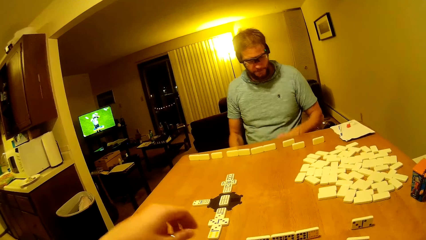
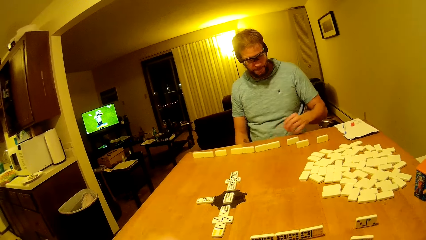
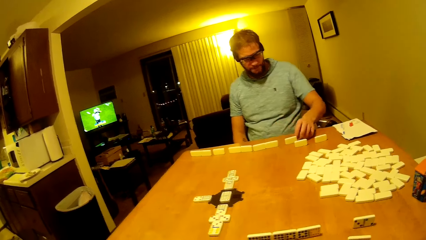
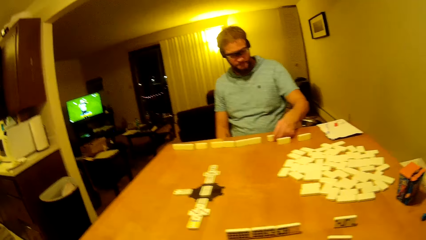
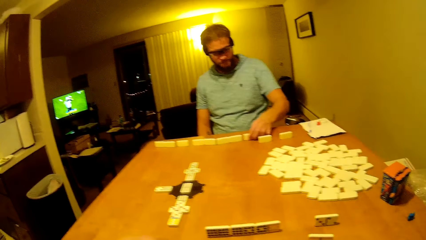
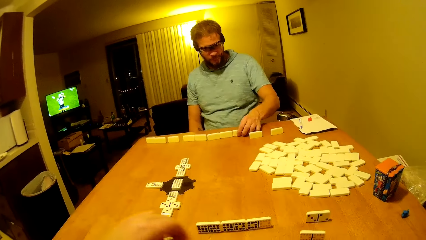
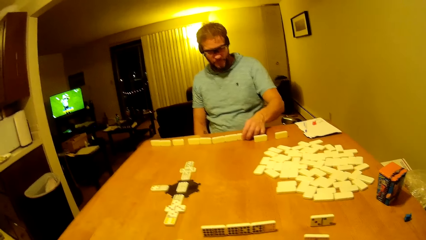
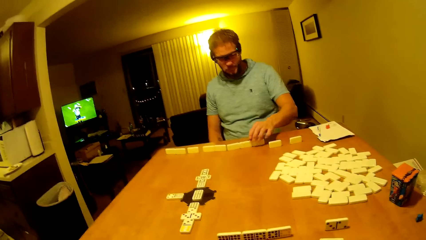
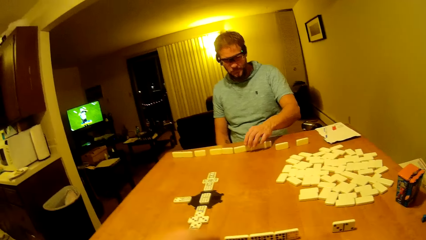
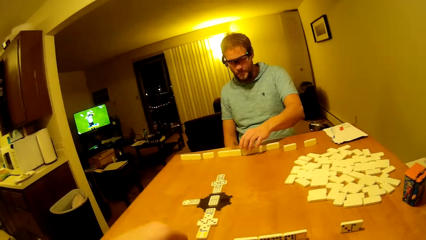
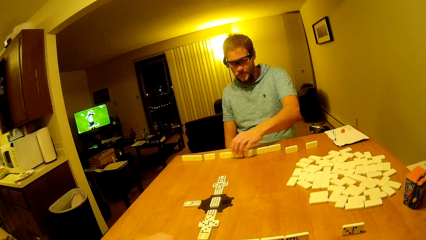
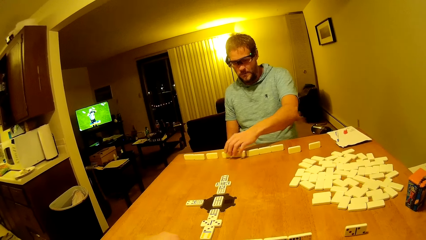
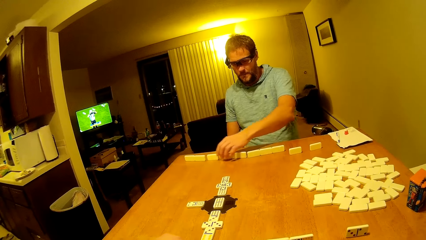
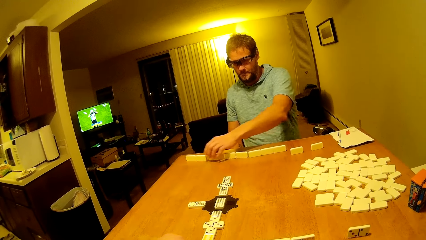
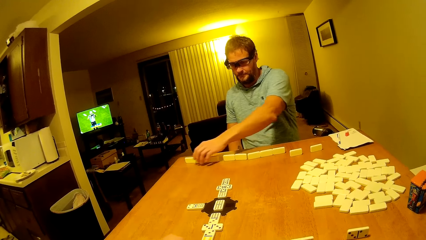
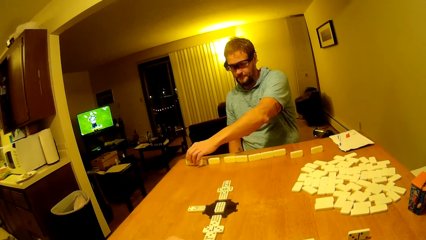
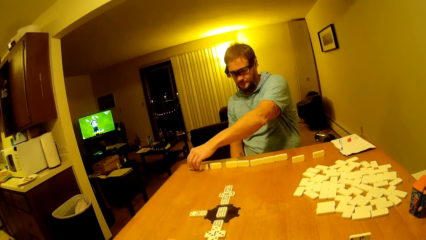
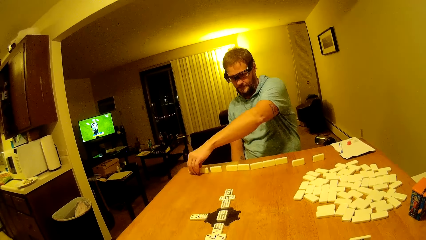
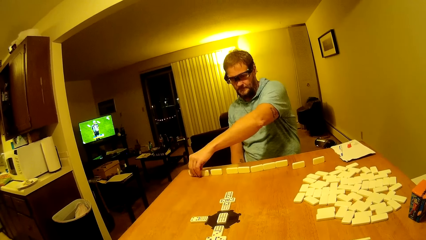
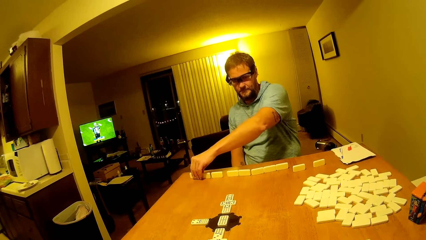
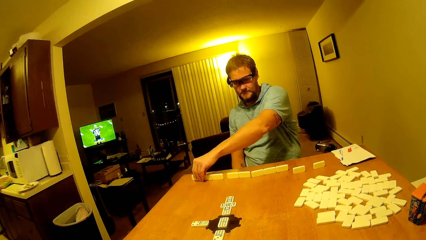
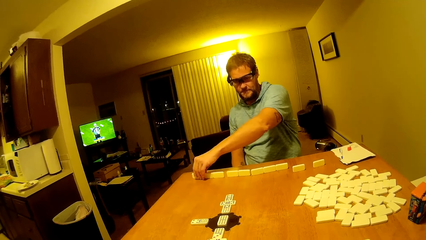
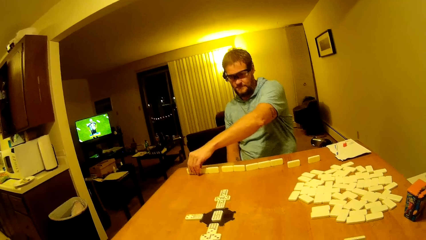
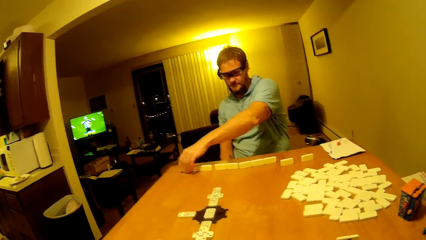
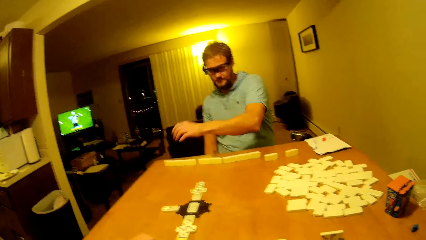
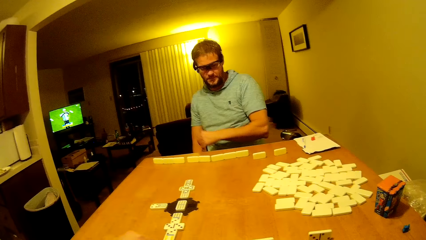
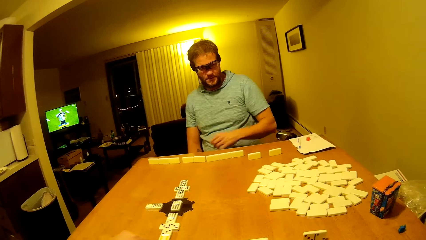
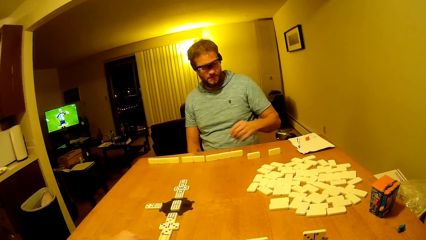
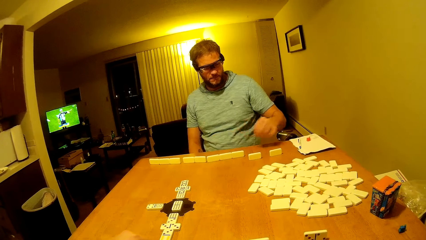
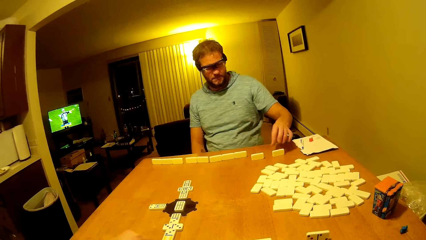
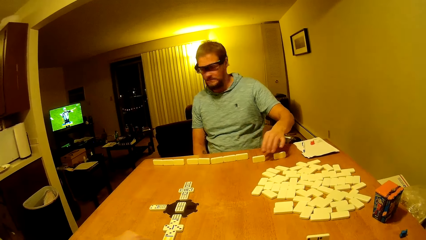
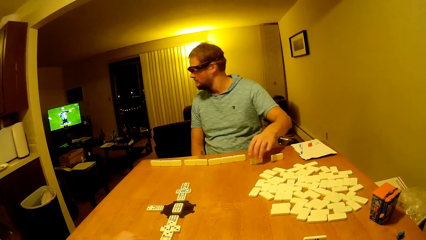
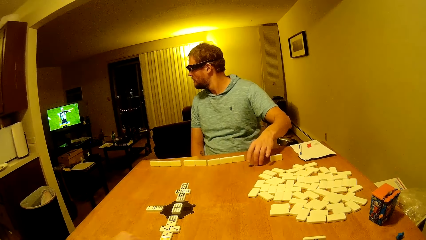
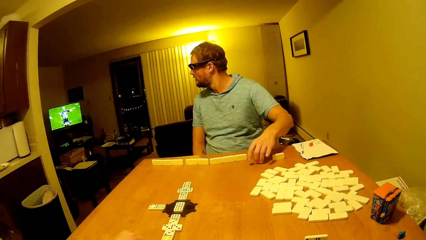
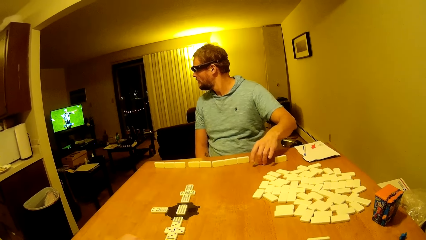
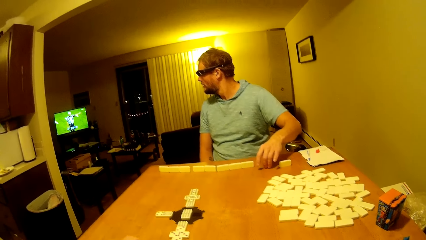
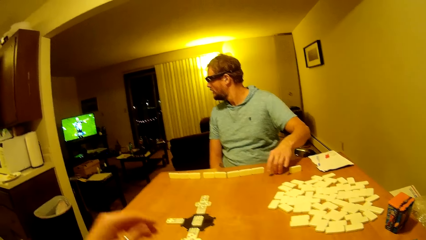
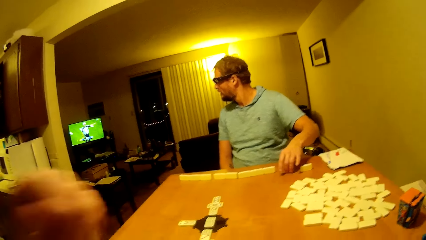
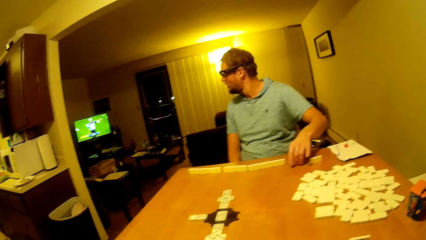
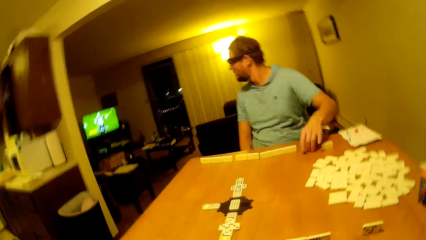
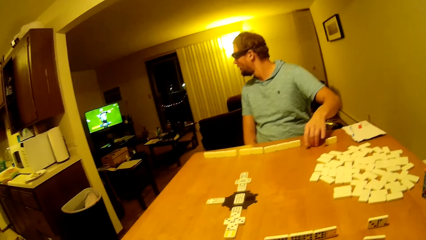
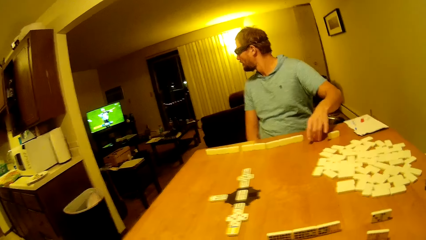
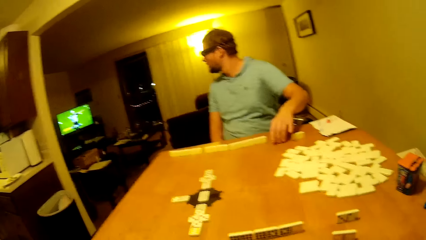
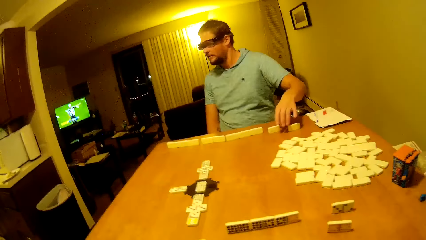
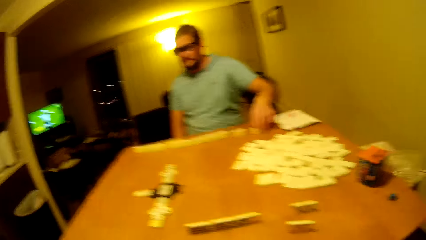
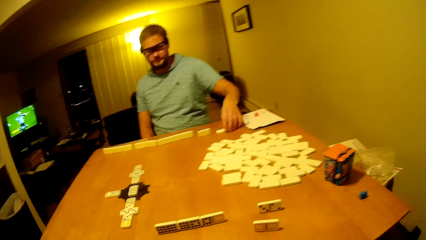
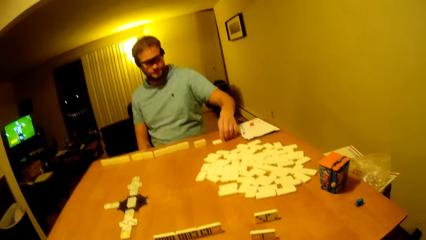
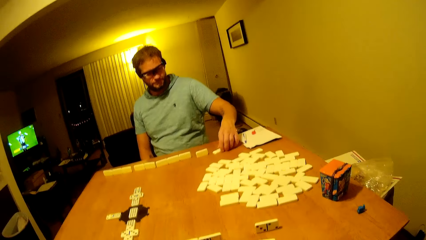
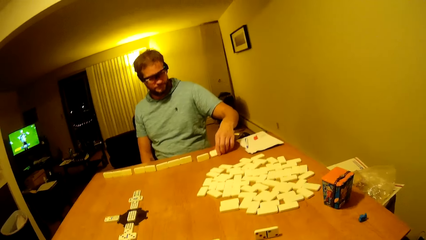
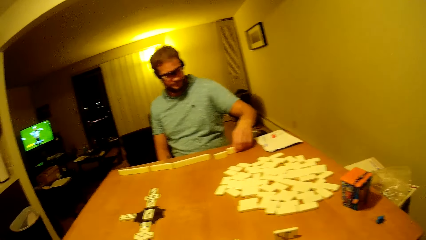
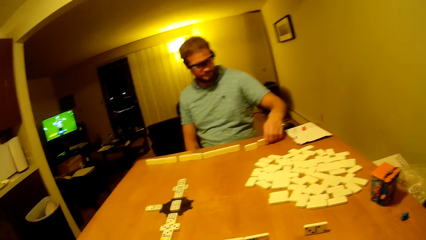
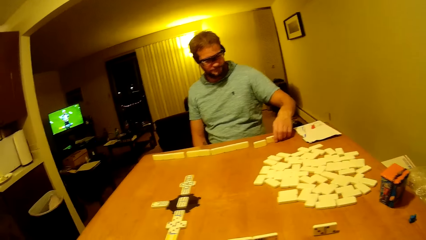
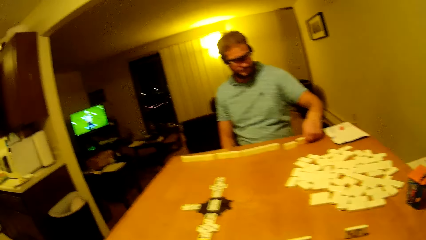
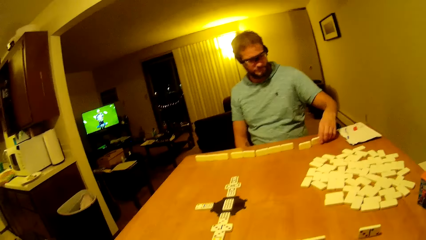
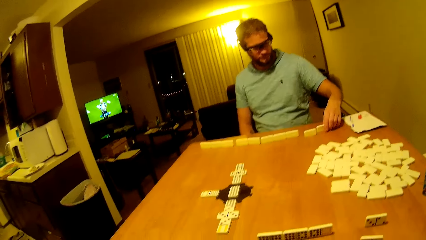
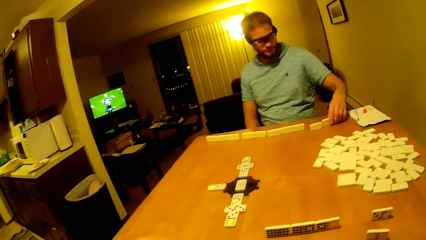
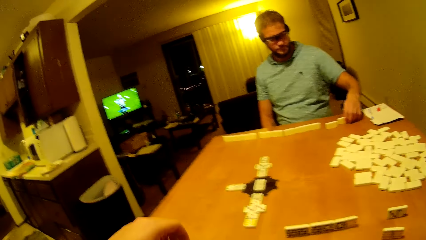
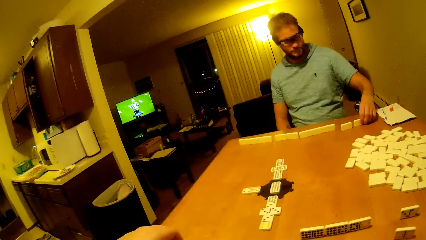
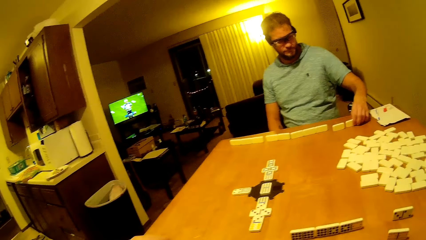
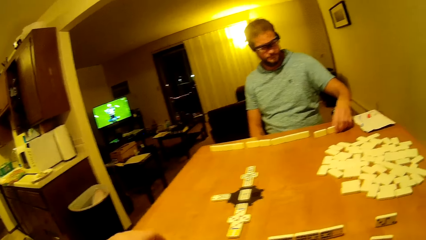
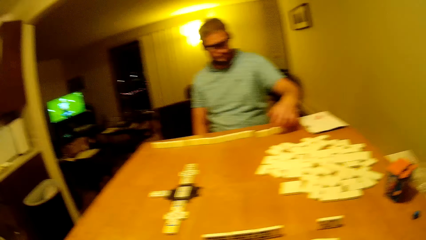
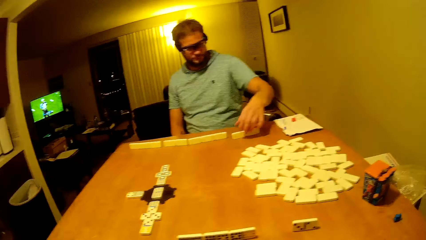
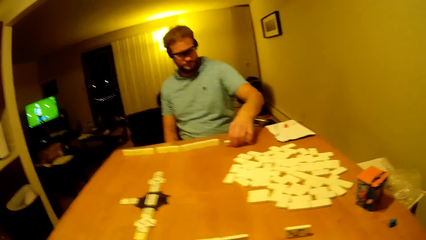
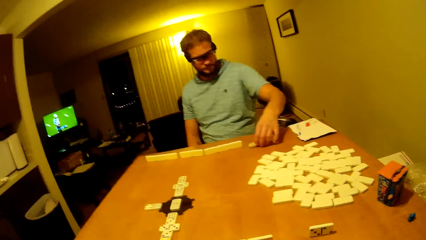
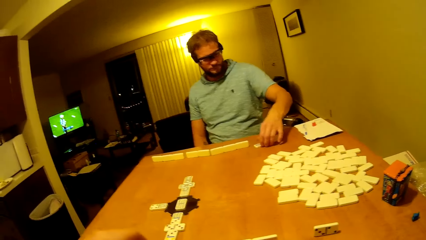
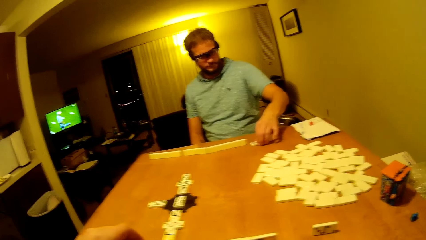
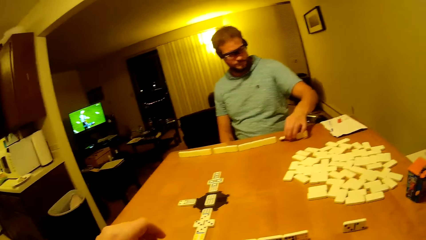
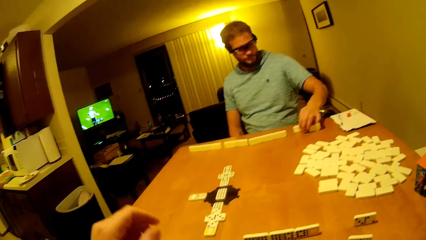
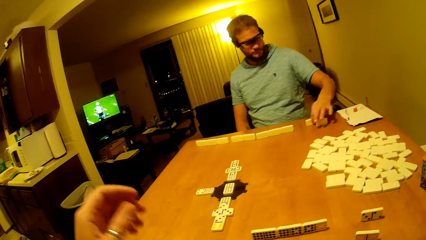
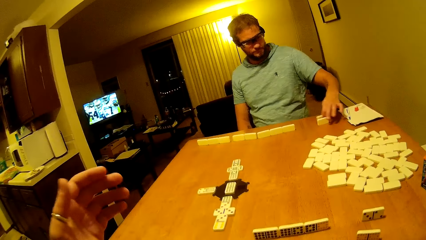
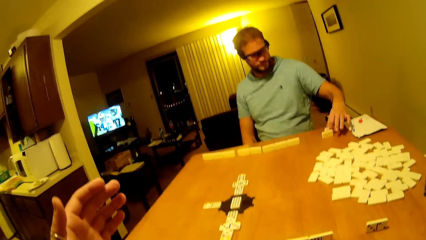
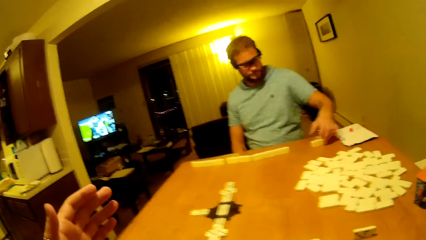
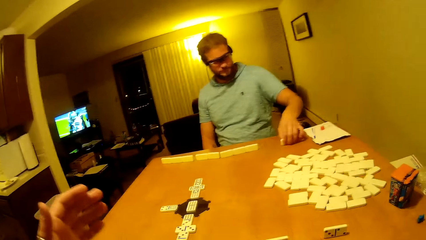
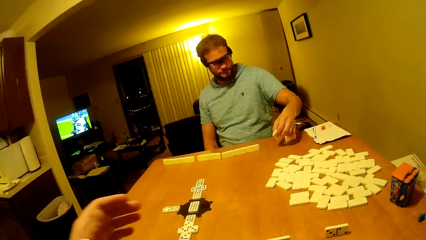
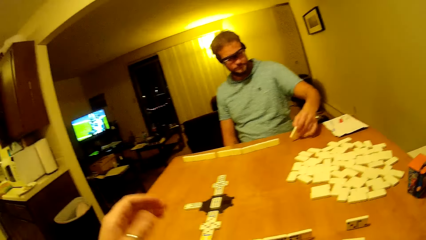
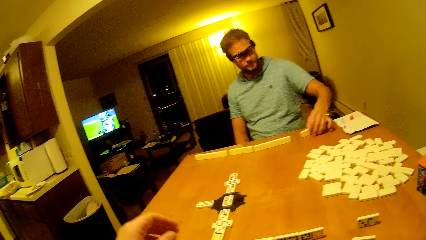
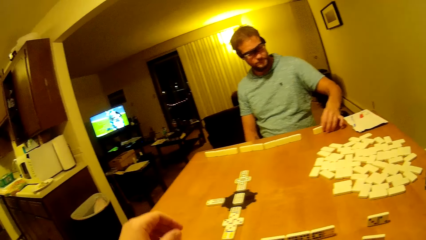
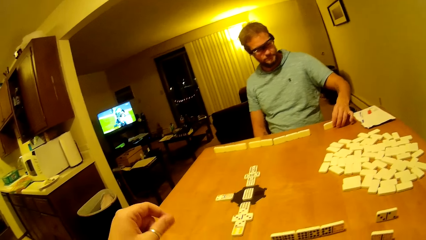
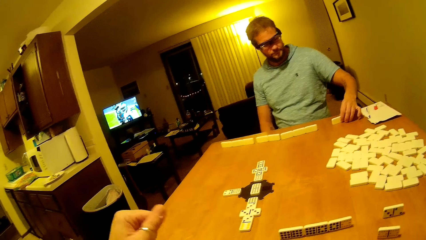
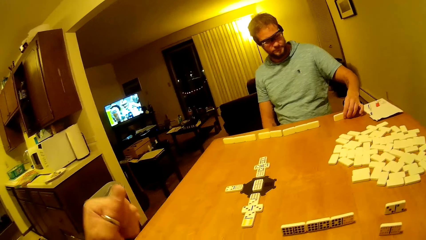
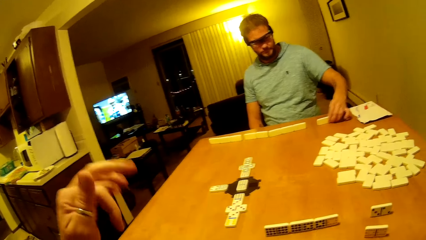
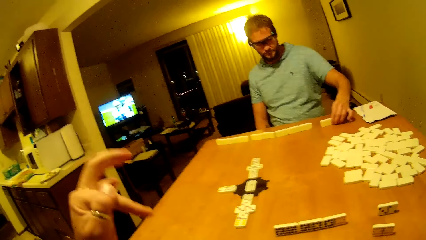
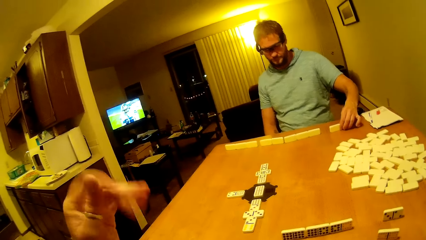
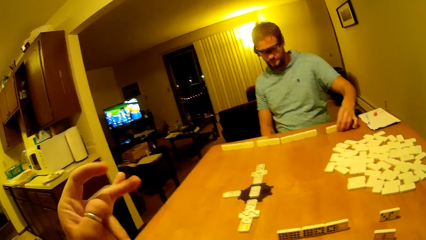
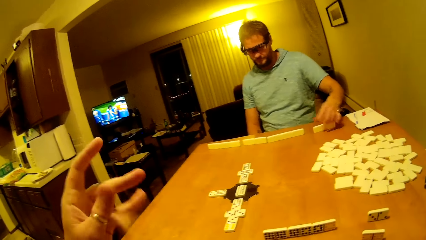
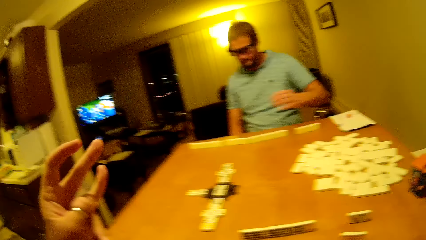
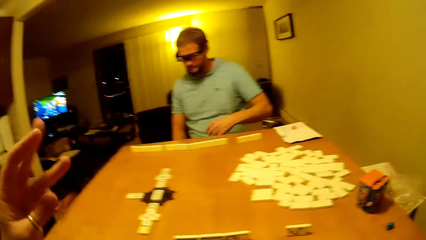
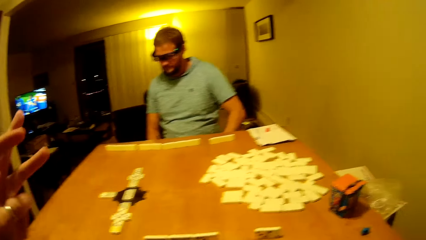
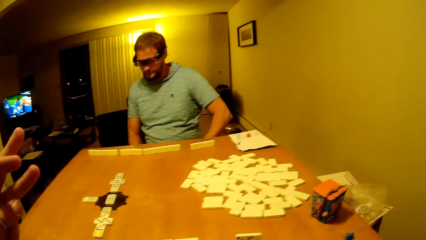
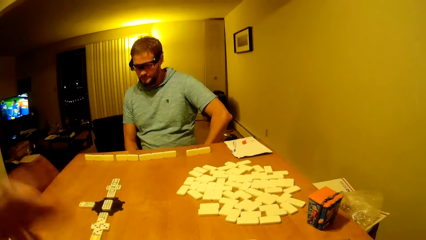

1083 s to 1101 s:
A man arranges the dice up. The man touches the pai gow tile. The man touches the pai gow tile again. The man drags the pai gow tile on the table and watches the television. The man arranges the pieces. The camera wearer lifts a hand up. The man arranges the dice.
